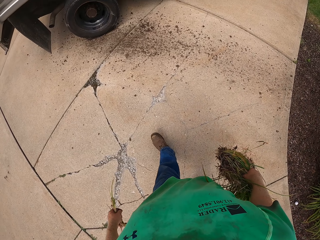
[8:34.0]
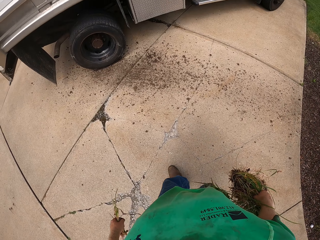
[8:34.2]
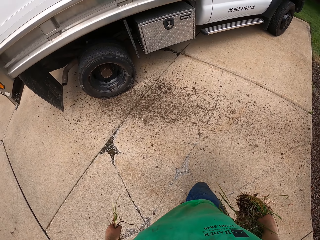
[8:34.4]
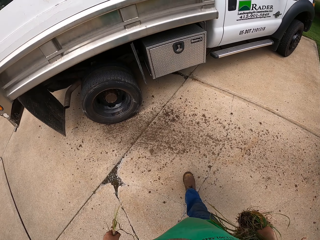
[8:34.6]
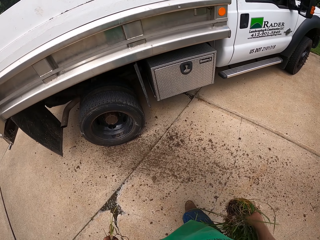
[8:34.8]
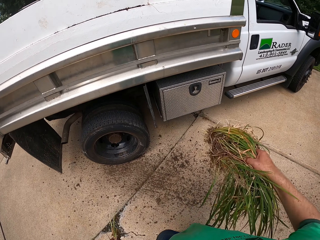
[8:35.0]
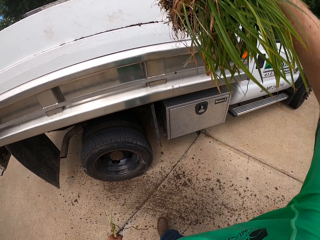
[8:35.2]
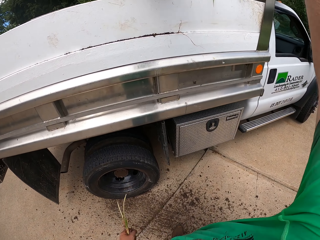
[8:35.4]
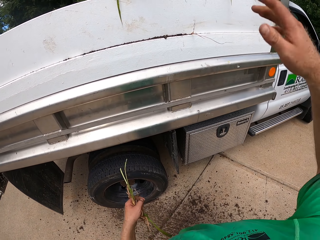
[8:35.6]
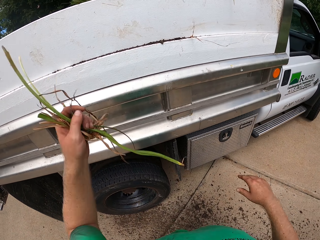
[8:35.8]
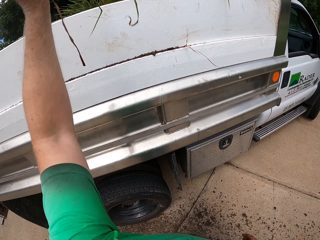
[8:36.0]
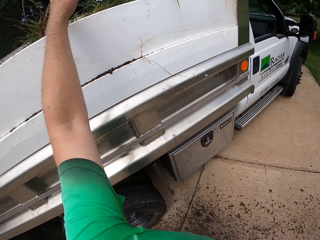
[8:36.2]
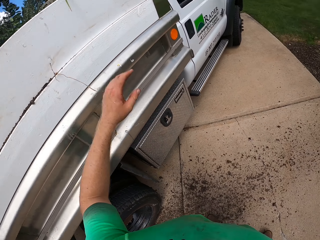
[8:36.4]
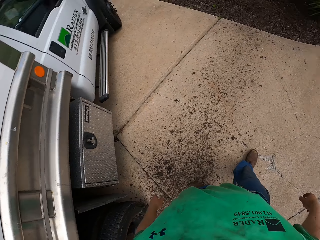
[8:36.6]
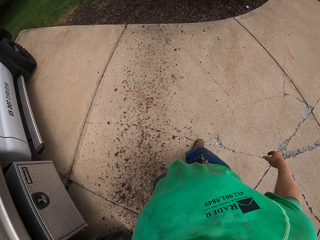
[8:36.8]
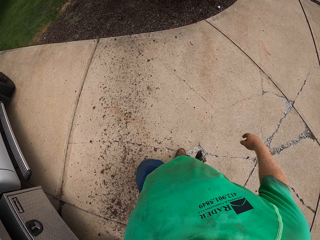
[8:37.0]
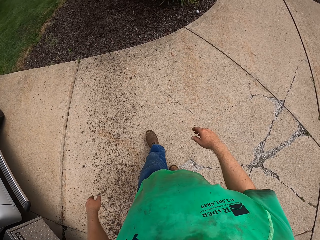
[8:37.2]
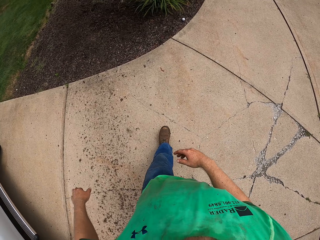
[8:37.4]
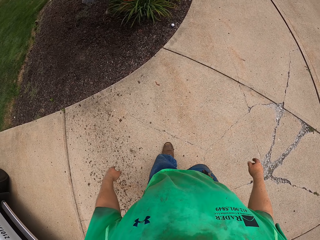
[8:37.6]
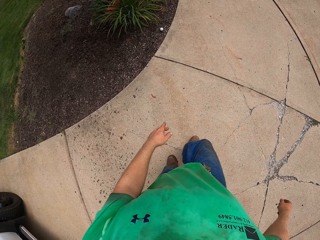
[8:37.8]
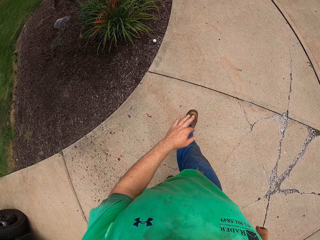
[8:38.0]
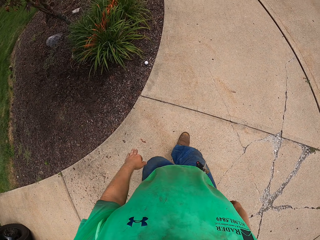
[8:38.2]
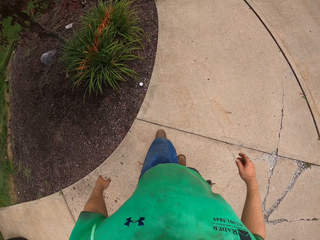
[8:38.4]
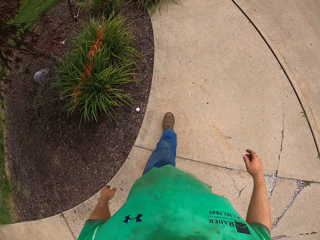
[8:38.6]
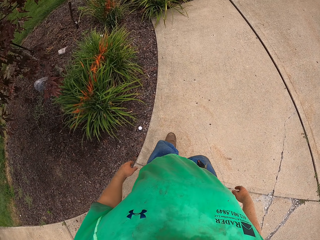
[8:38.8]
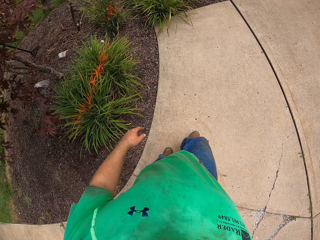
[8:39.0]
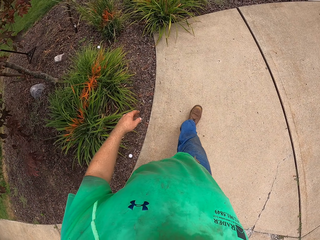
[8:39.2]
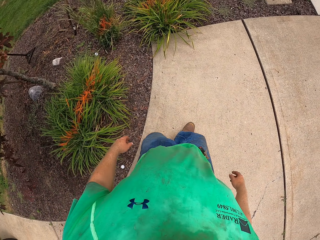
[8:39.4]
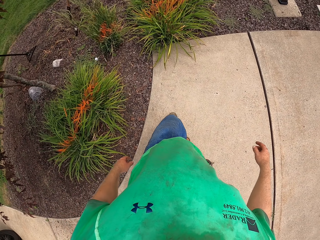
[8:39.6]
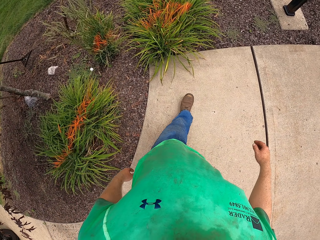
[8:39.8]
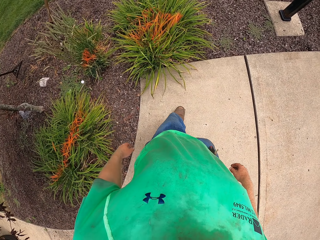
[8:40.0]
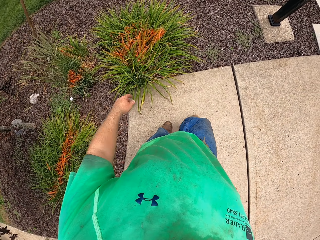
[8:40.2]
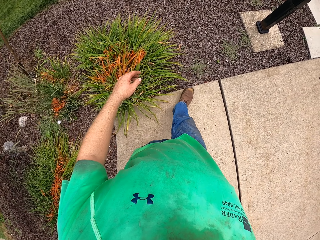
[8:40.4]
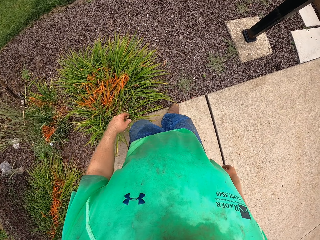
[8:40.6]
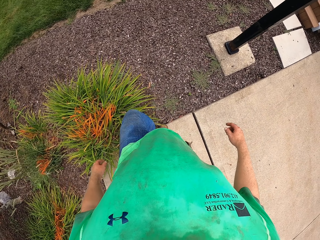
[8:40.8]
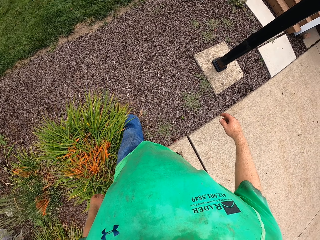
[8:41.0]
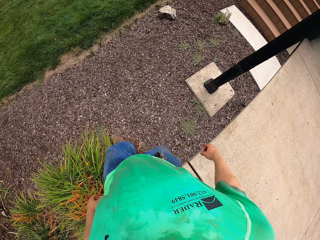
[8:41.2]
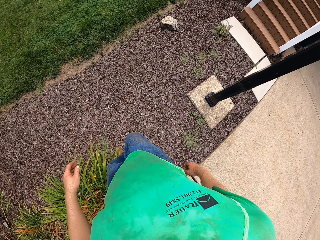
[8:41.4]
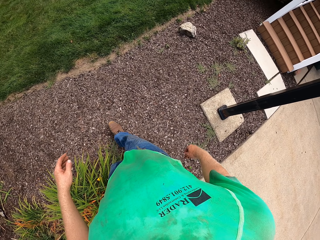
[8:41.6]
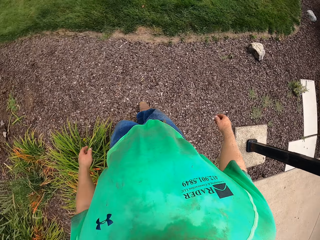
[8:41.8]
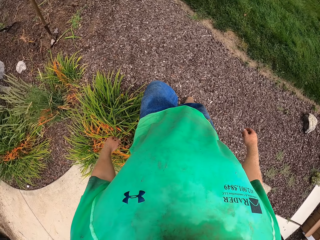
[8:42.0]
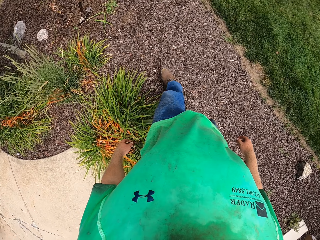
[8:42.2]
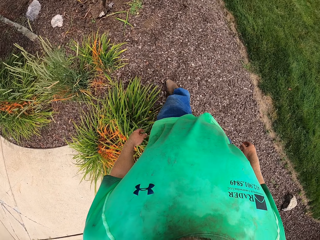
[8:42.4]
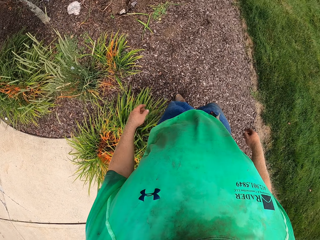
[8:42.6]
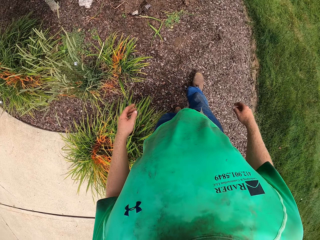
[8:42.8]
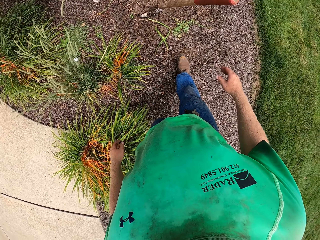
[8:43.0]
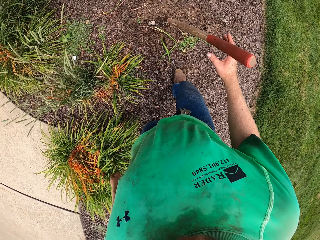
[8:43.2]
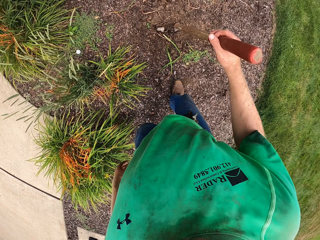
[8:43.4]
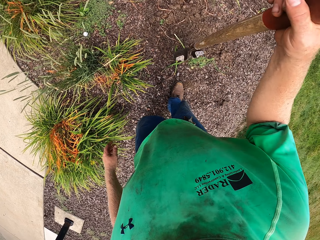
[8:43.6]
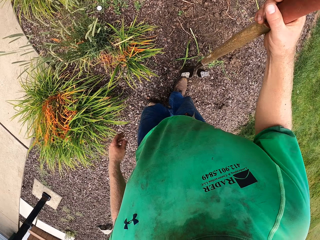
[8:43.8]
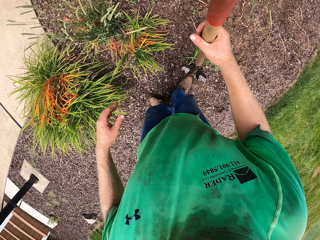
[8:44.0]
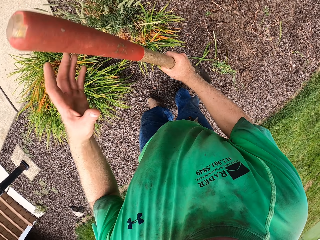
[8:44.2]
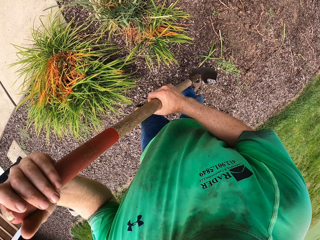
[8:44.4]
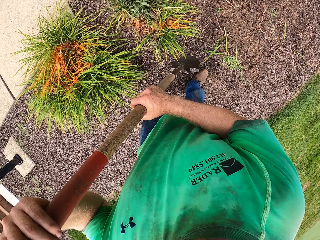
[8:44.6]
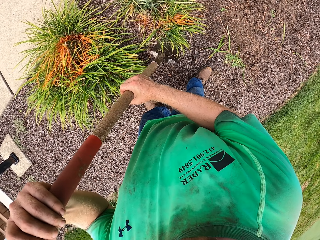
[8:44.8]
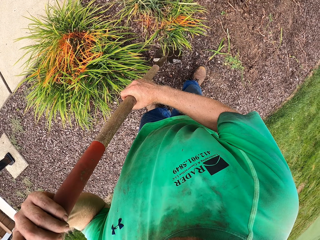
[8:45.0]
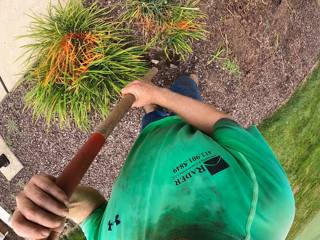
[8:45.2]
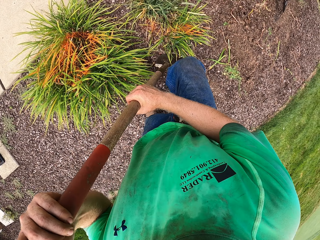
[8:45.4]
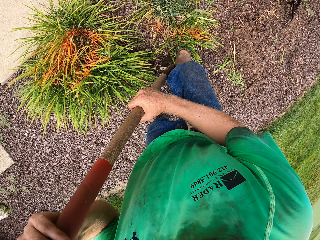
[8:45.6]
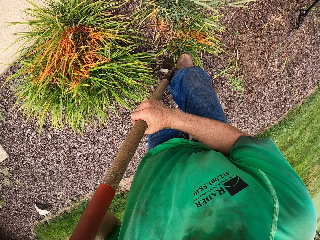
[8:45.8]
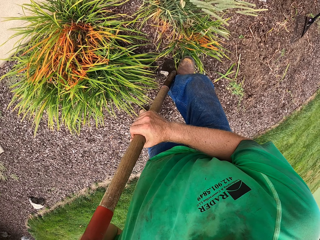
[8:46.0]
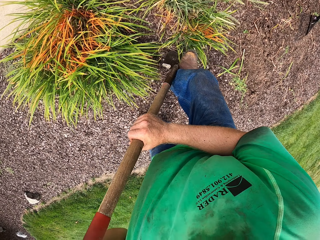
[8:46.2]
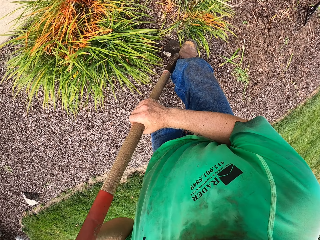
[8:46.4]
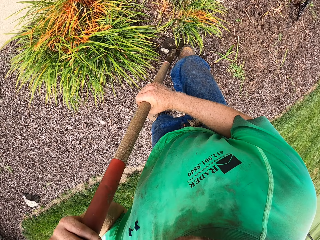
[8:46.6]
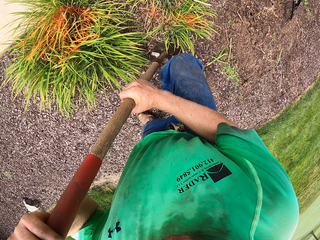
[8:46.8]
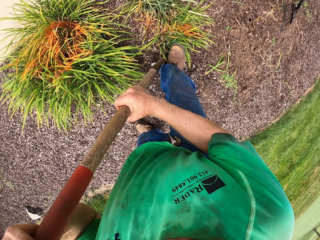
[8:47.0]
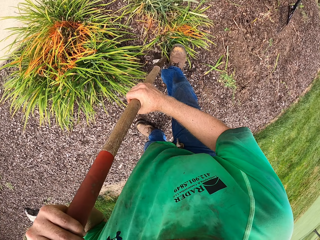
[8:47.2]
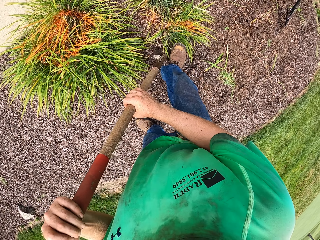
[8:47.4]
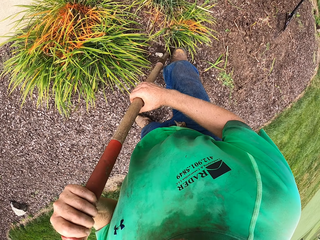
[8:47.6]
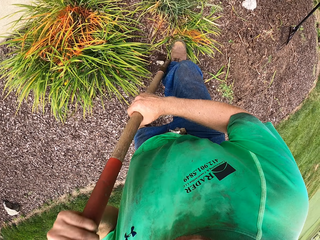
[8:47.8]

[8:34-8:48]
The camera wearer loads the plant in his right hand in the truck. He loads the plant in his left hand in the truck. He picks up the shovel in the ground with his right hand. He holds the shovel in both hands. He uproots a plant with the shovel in both hands.

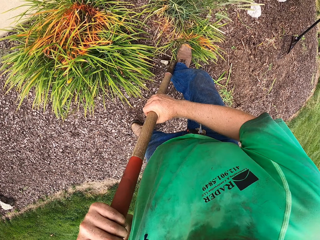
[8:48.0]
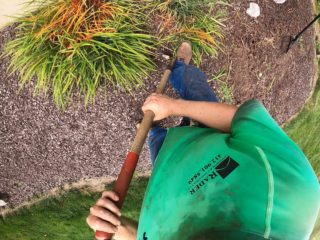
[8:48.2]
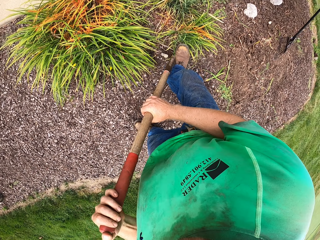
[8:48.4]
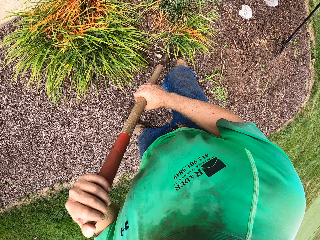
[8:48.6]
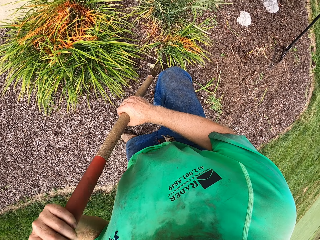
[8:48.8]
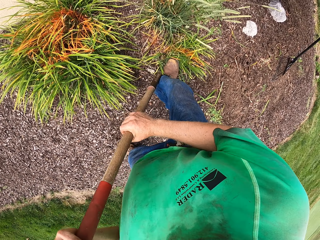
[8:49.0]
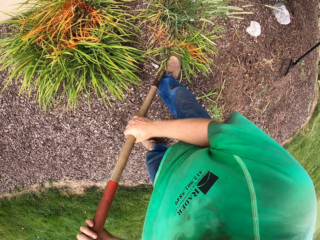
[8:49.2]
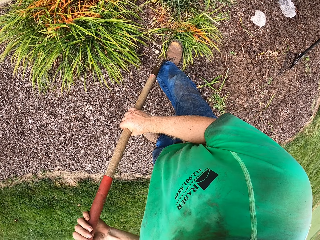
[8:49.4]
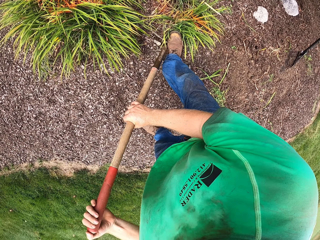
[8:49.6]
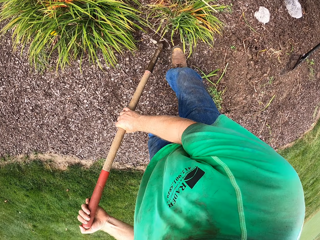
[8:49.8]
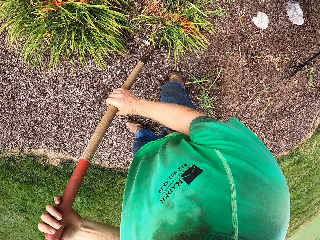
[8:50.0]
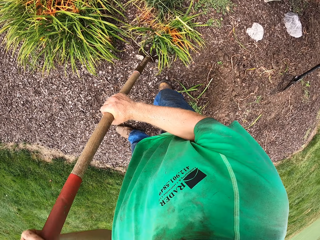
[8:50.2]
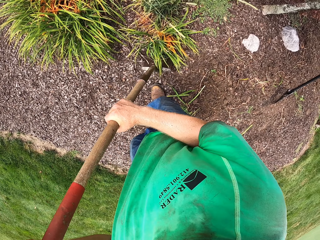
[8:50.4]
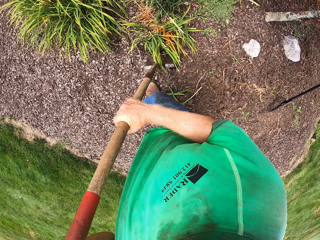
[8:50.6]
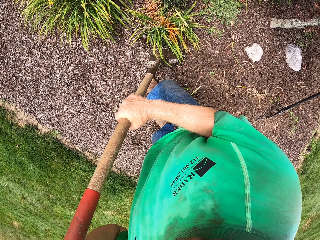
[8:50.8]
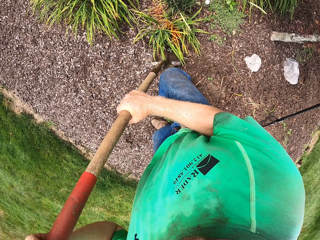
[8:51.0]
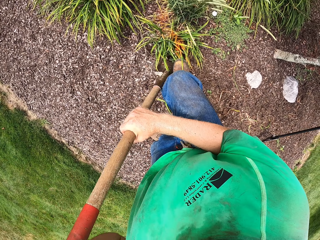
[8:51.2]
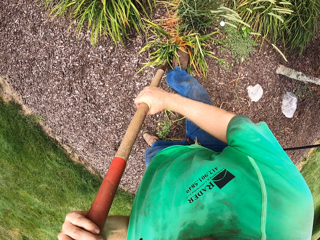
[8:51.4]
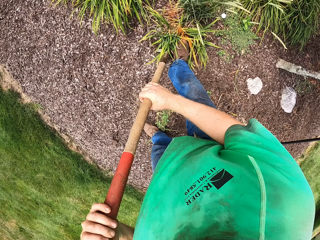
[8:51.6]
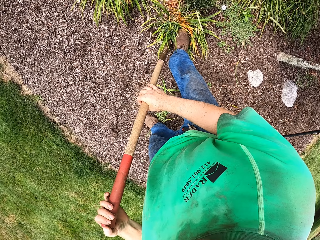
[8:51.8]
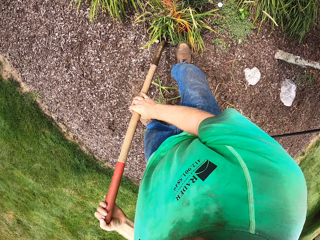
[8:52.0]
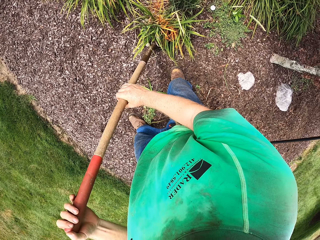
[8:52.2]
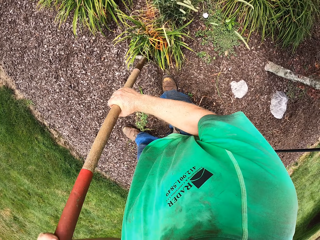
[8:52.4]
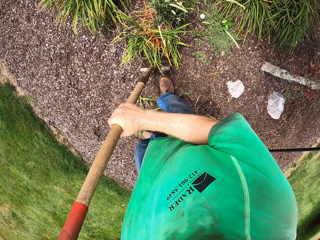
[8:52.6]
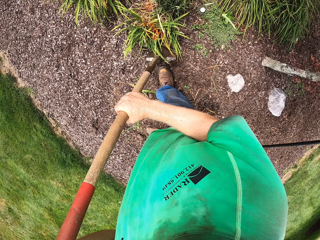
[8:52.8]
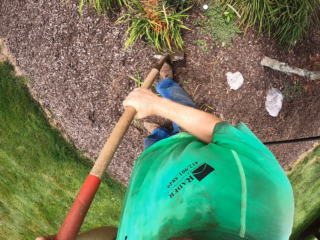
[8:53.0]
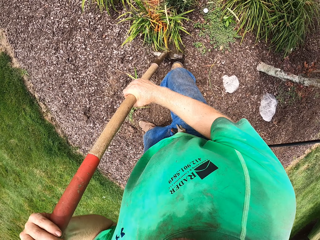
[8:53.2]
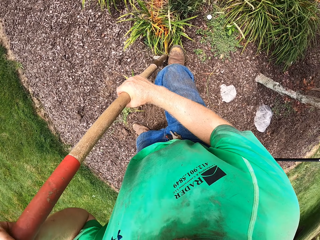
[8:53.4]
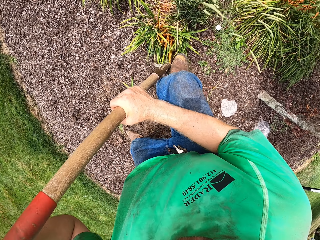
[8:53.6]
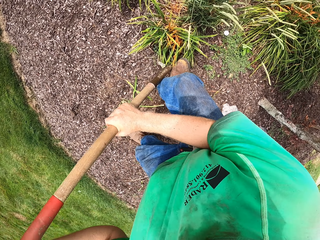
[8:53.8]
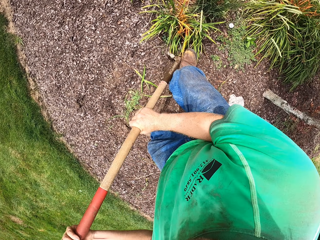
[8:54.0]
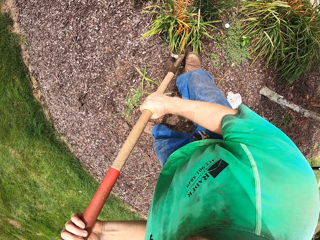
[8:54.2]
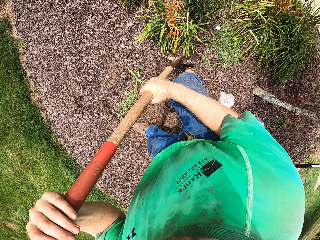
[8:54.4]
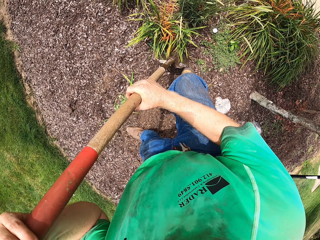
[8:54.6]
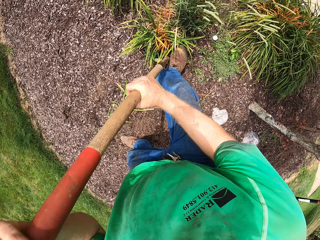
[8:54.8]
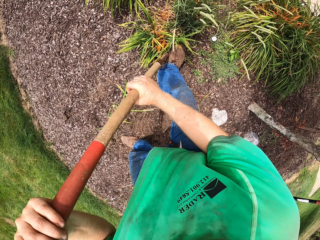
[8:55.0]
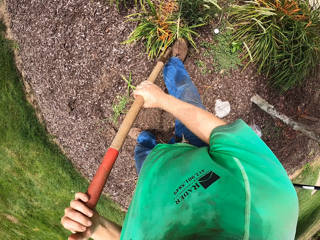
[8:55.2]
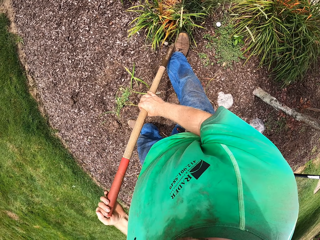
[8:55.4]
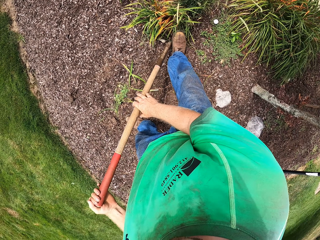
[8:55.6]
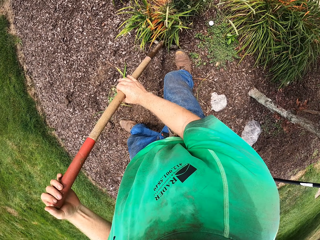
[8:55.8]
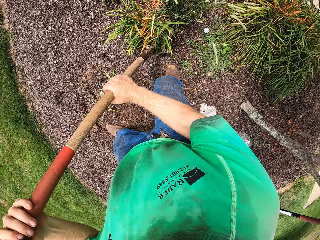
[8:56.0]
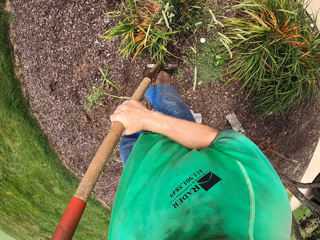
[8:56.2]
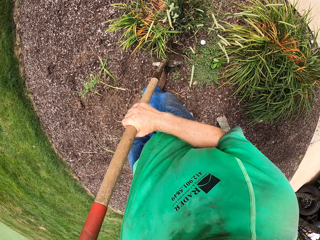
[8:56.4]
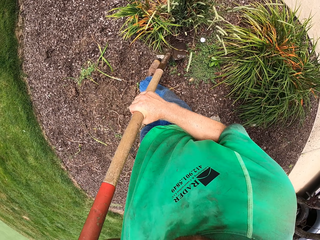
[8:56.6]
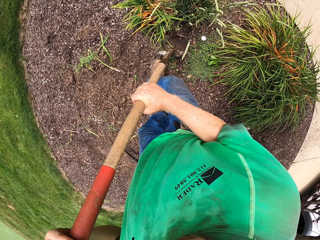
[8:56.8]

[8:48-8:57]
The camera wearer digs around the flower with the spade.
